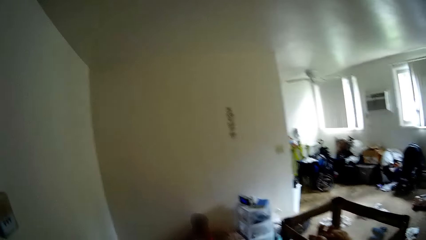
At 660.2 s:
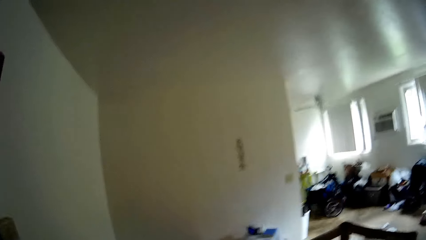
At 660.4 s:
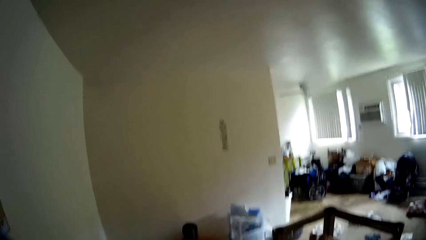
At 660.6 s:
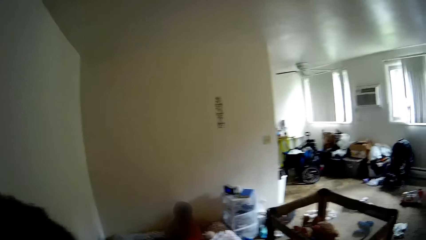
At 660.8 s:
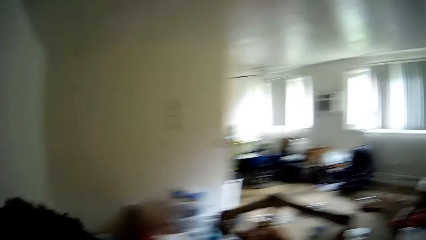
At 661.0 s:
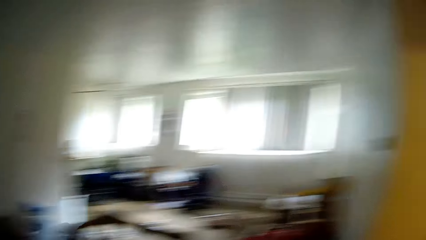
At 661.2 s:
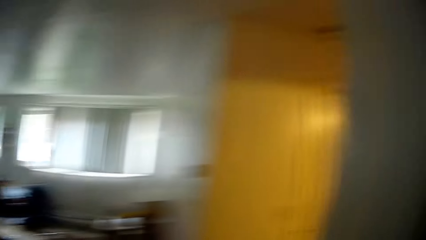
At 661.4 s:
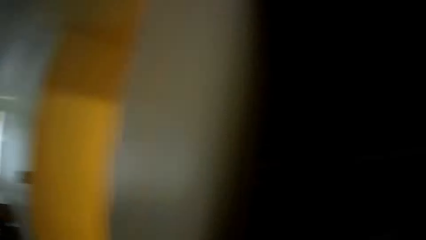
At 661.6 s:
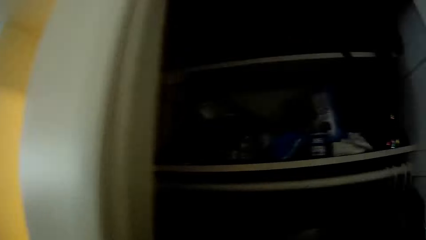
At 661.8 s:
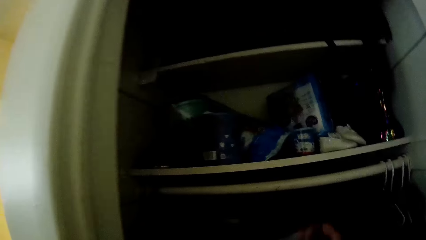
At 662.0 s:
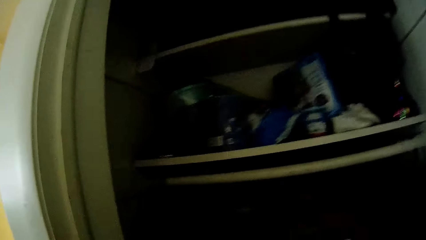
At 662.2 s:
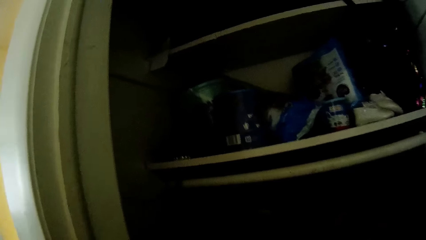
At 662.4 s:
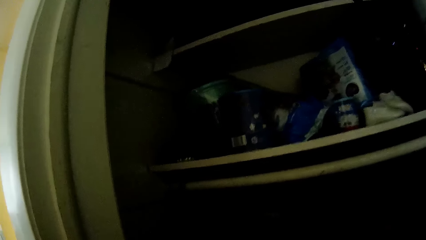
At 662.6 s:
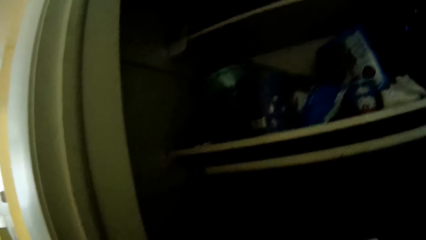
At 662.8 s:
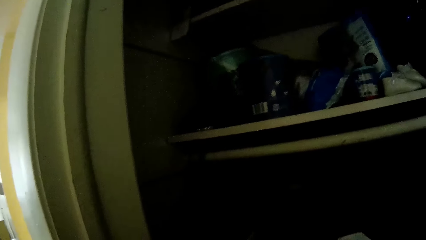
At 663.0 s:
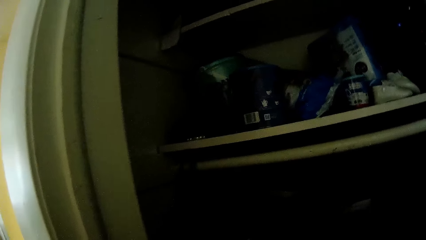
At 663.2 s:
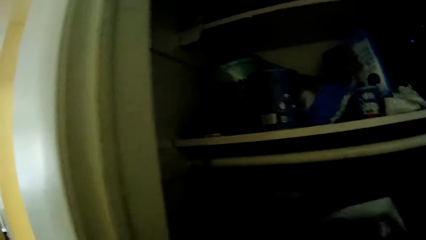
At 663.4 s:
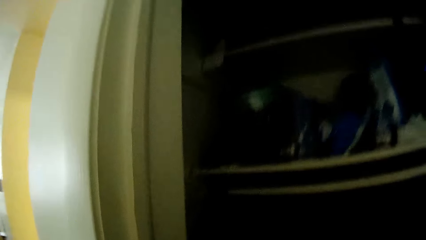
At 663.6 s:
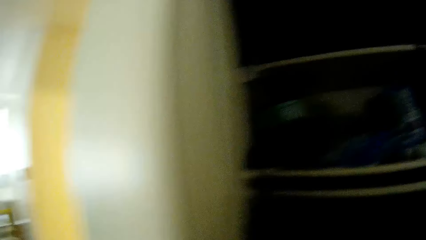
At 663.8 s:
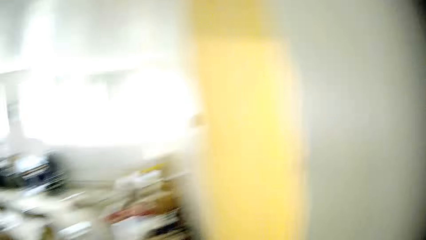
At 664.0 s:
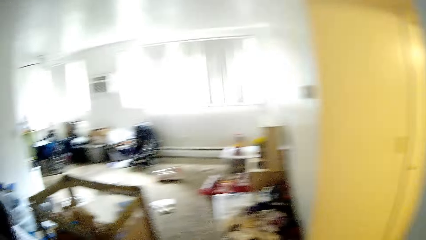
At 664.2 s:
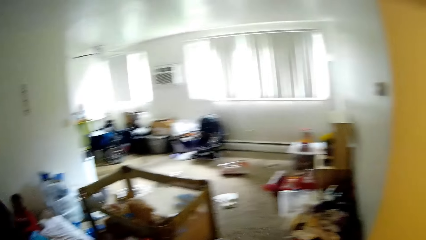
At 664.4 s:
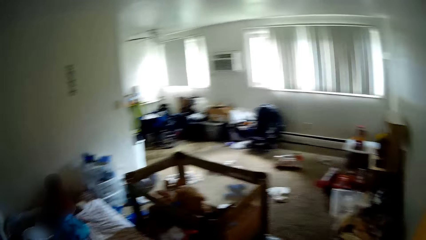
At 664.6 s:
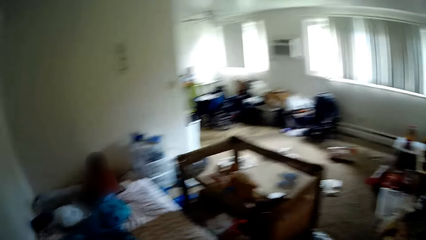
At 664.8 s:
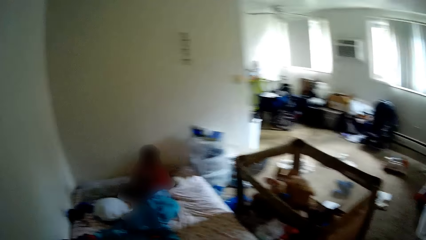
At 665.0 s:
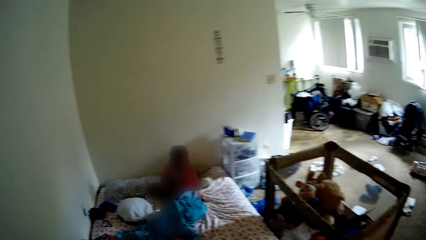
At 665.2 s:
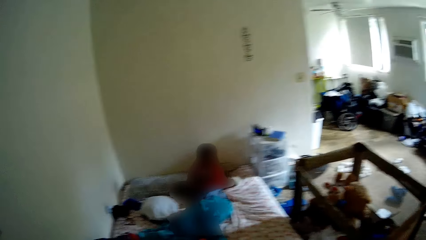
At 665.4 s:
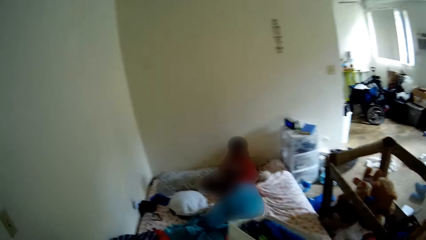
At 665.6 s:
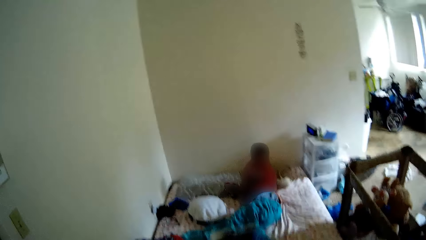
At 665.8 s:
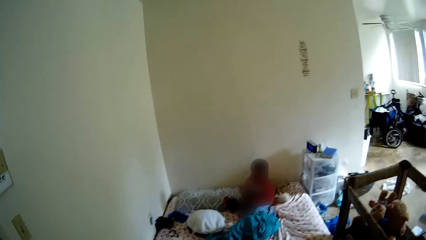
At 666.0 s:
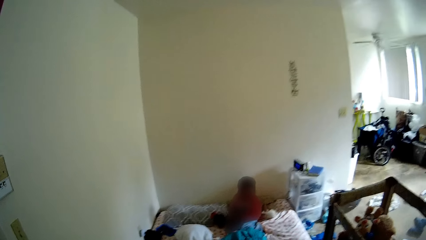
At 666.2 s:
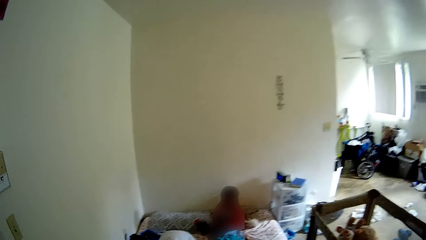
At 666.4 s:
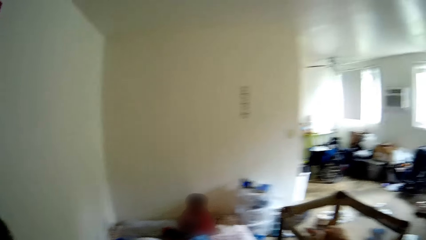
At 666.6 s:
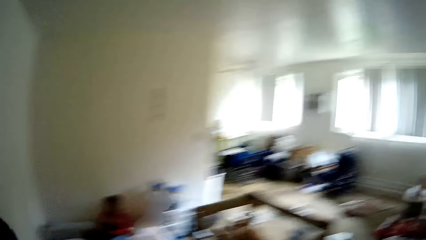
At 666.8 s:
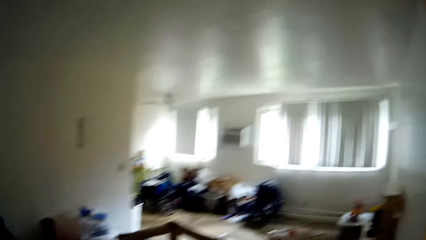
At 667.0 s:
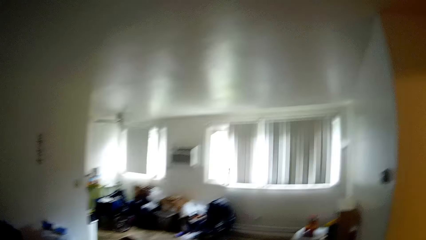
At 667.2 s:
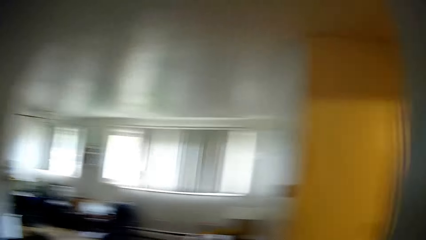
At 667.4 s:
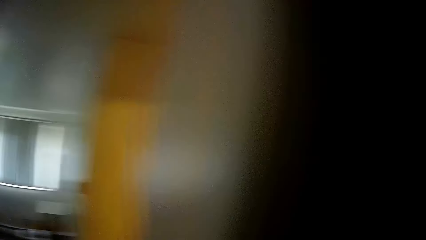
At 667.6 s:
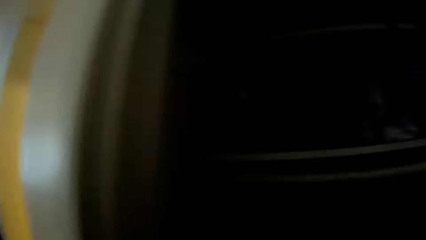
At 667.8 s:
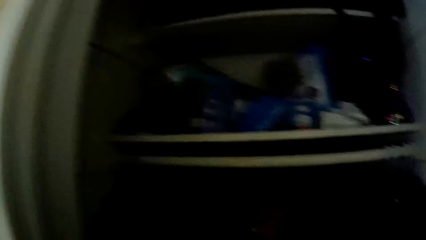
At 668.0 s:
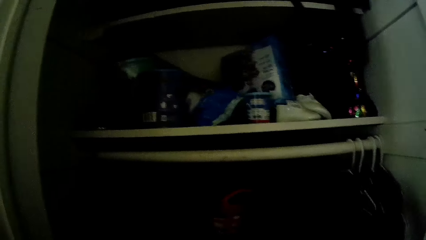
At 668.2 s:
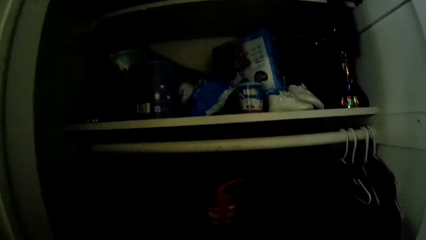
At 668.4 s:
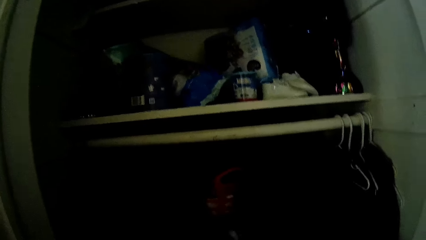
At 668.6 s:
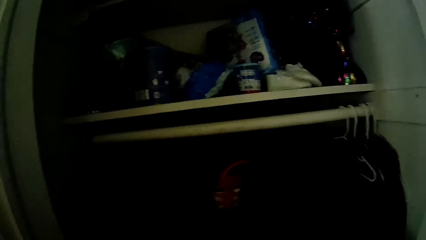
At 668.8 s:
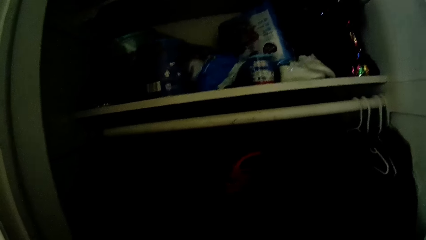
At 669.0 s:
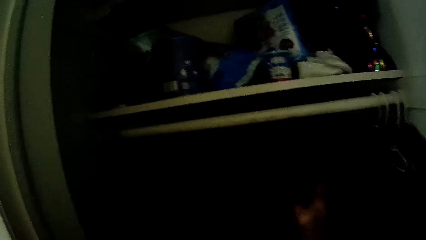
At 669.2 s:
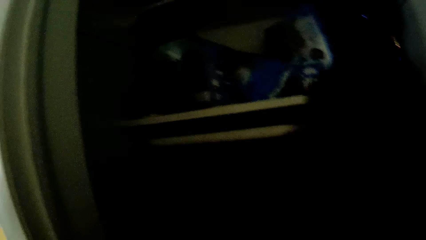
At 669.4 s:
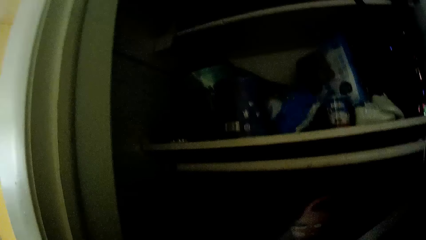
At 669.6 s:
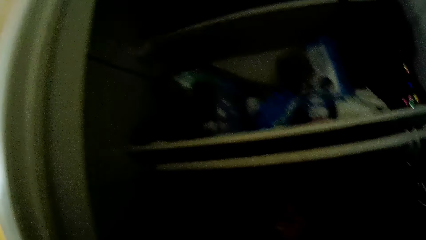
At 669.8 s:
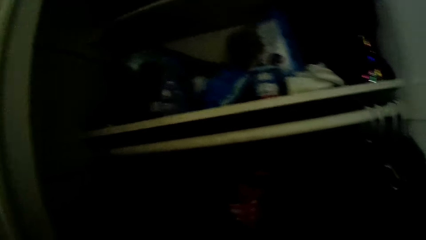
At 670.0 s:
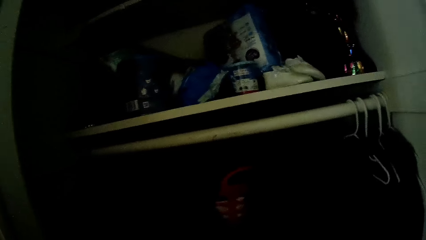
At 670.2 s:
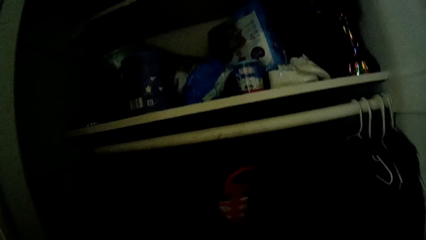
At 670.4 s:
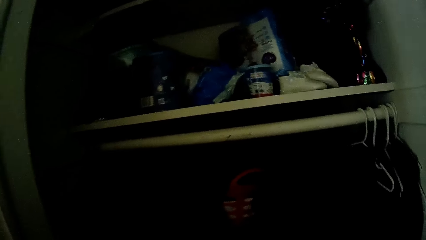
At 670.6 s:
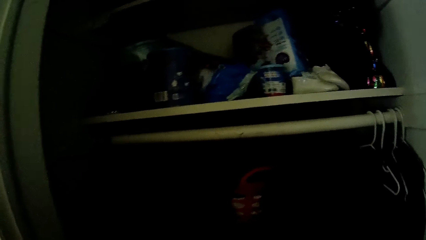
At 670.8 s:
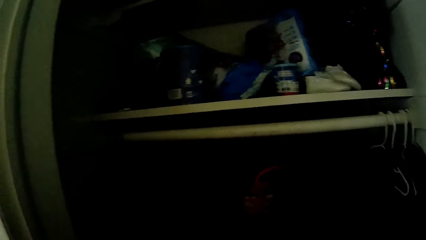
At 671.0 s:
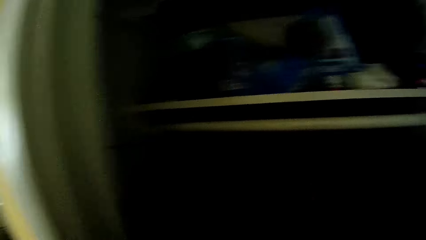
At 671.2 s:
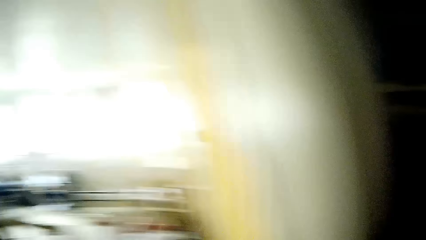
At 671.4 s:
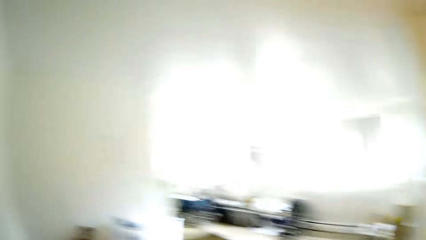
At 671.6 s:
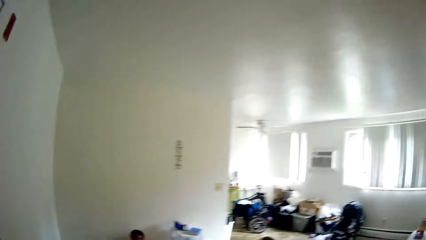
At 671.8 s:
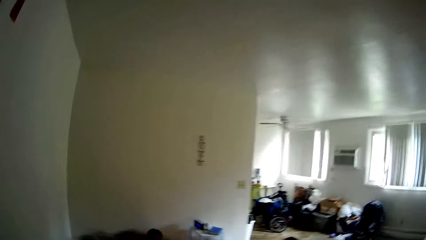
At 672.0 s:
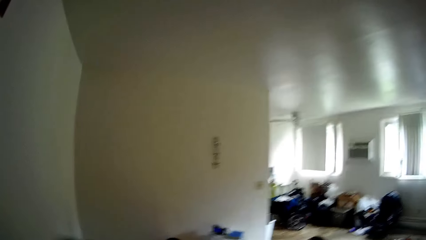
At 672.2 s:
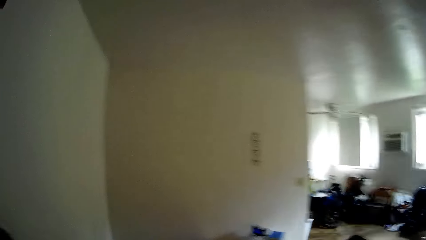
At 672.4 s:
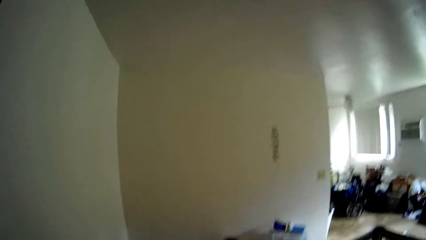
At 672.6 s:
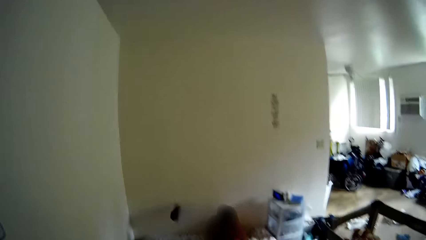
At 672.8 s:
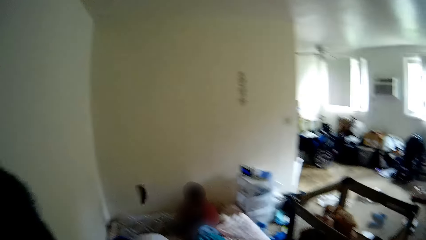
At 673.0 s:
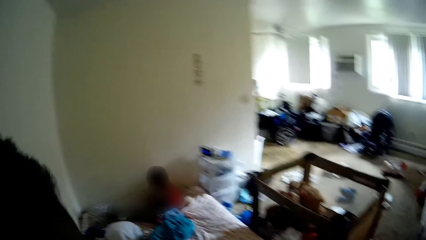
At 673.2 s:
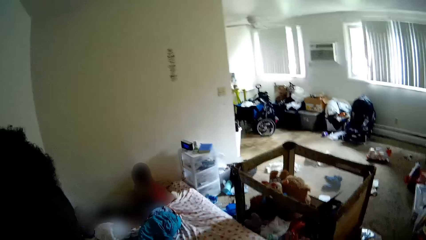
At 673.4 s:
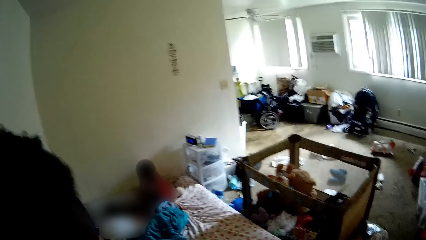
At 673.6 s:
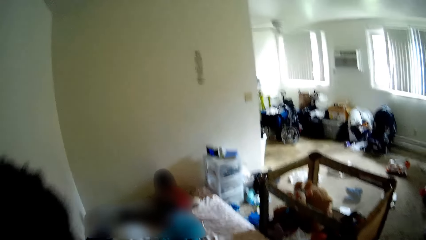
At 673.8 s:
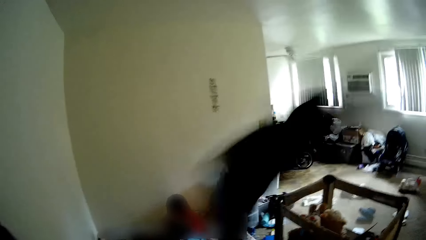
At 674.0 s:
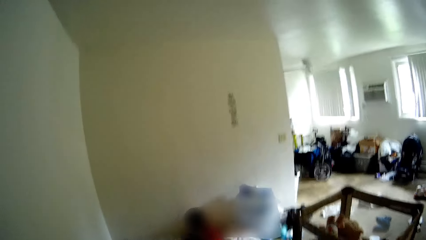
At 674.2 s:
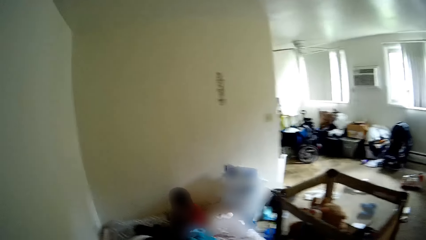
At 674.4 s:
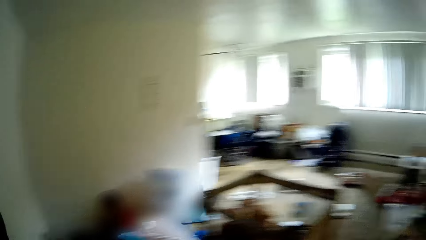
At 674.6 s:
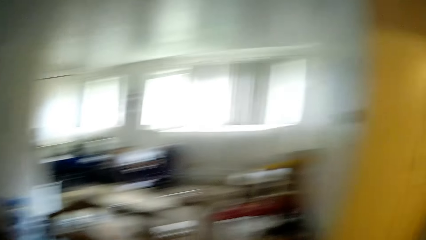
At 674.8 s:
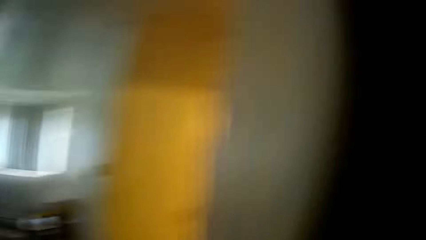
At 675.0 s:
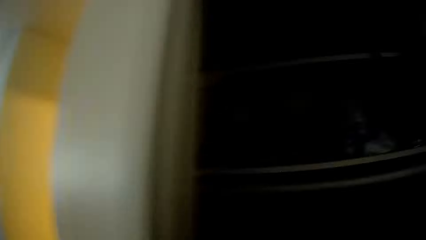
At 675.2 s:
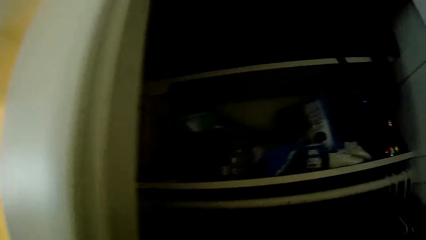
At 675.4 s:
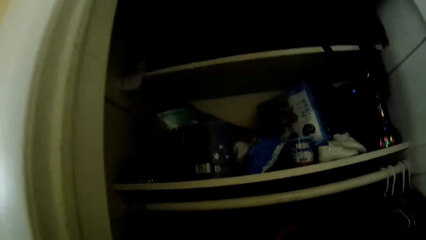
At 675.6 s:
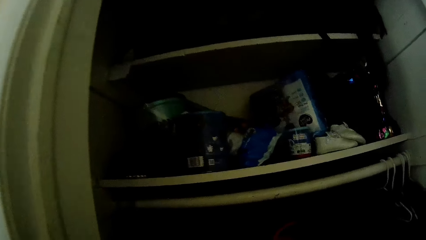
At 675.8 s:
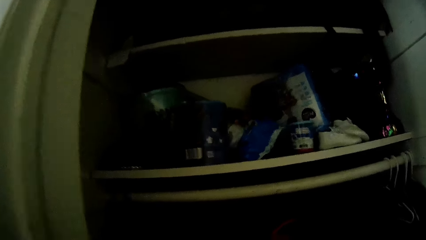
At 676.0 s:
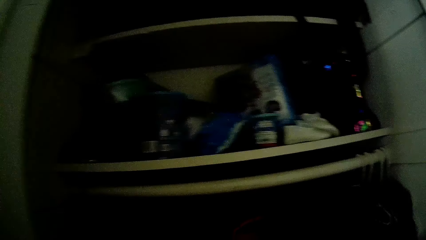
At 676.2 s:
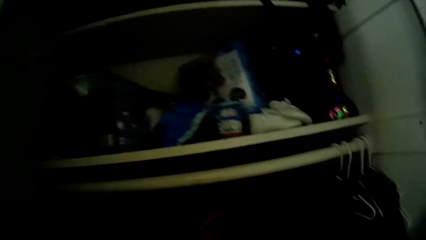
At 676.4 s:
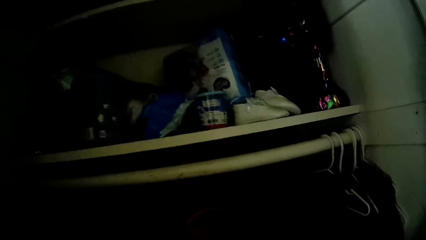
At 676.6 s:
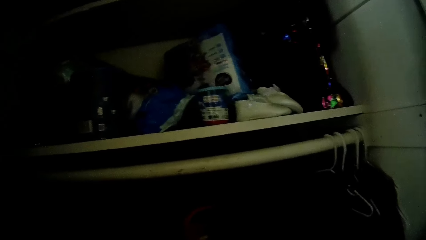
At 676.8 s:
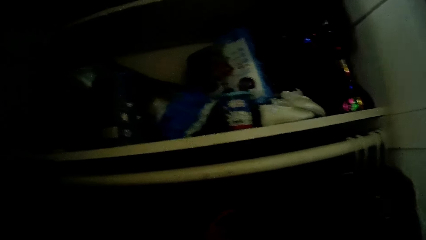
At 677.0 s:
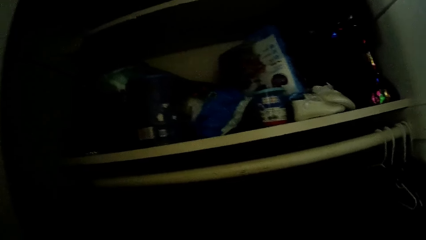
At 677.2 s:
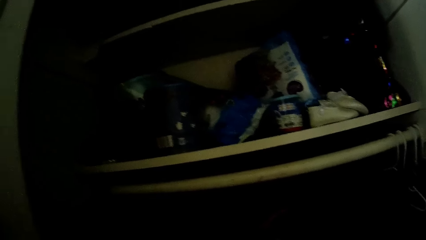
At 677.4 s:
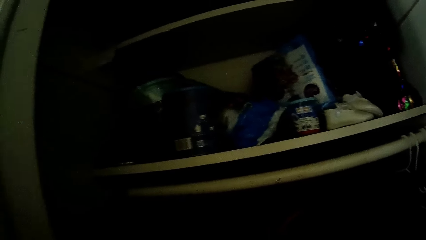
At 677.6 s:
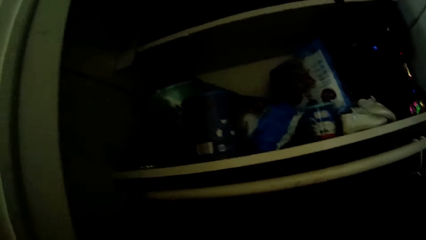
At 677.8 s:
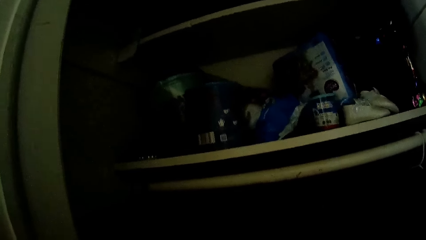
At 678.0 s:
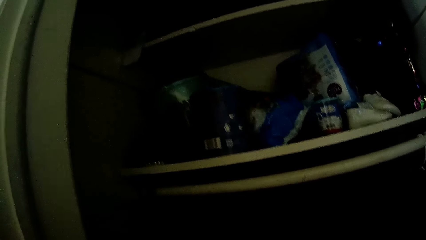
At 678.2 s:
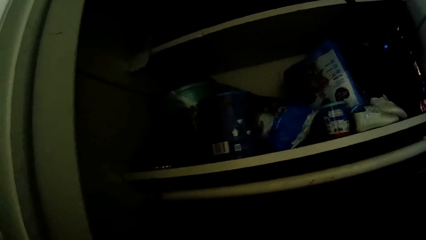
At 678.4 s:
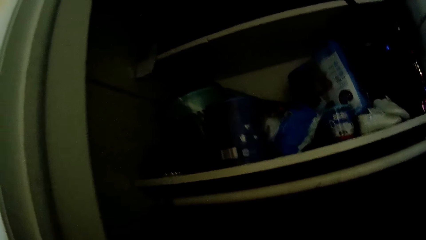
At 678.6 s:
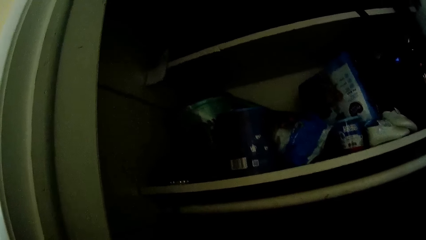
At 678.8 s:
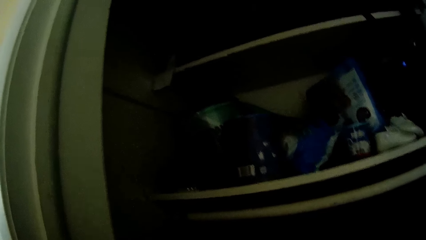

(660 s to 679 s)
The camera wearer picks a box from the drawer. She drops clothes on the bed with her right hand. She takes out a cloth from the wardrobe or wall unit with her right hand. She throws the clothes or shoes on the bed with her right hand. She picks something from the wall unit.
